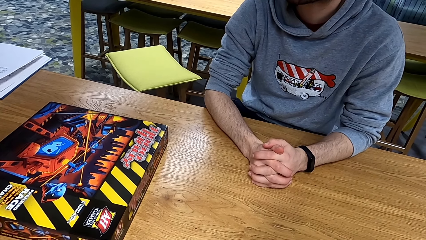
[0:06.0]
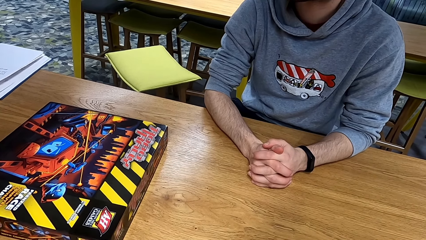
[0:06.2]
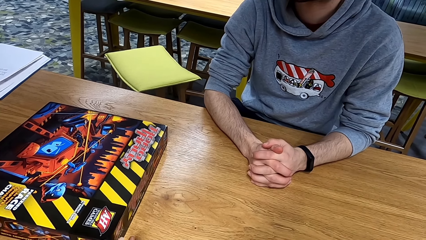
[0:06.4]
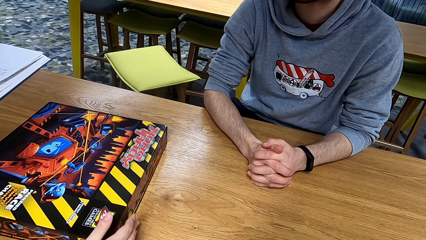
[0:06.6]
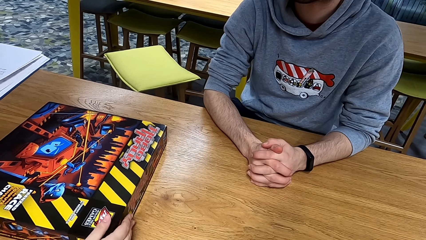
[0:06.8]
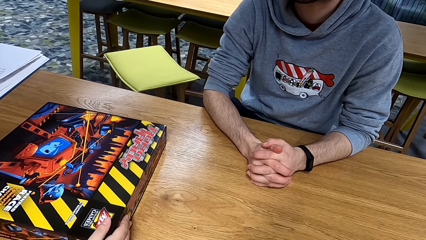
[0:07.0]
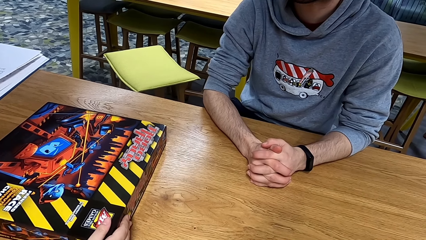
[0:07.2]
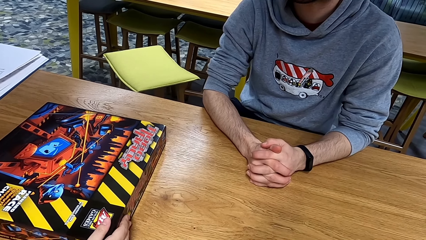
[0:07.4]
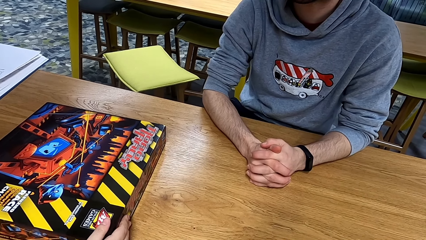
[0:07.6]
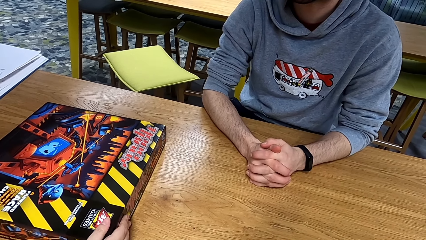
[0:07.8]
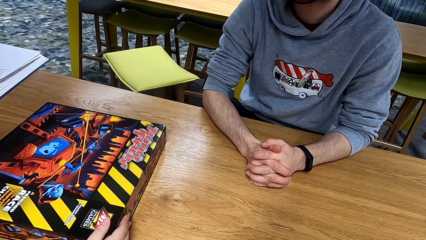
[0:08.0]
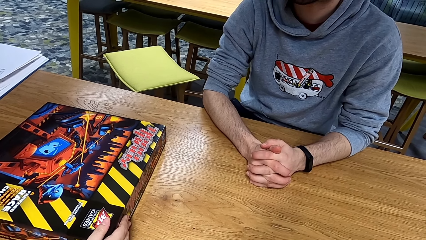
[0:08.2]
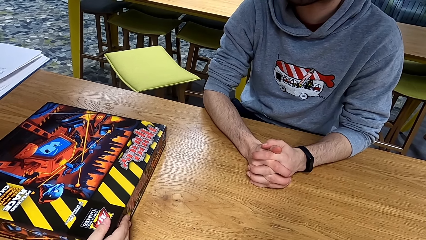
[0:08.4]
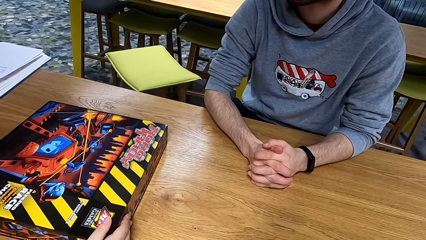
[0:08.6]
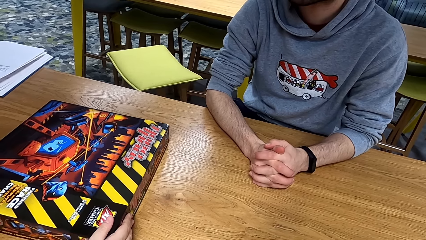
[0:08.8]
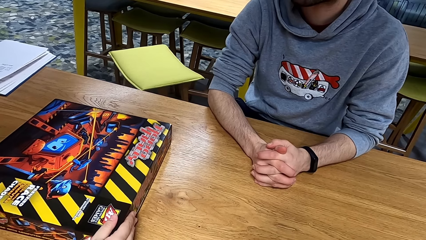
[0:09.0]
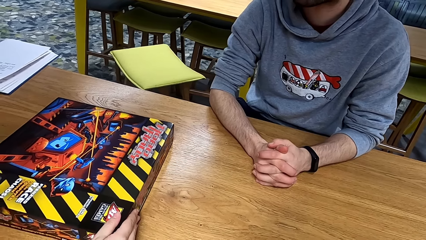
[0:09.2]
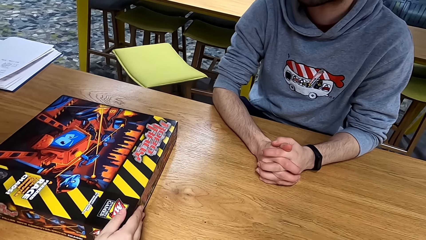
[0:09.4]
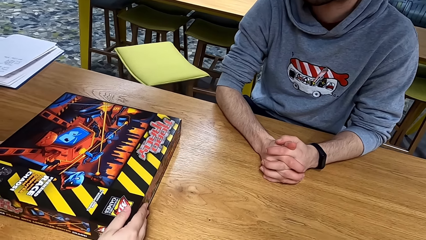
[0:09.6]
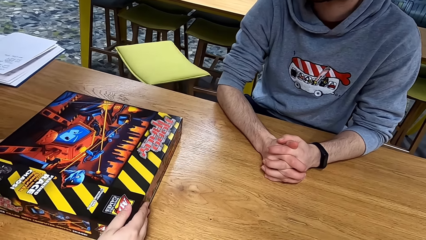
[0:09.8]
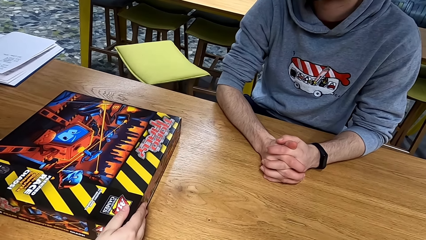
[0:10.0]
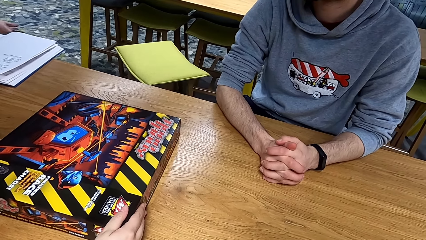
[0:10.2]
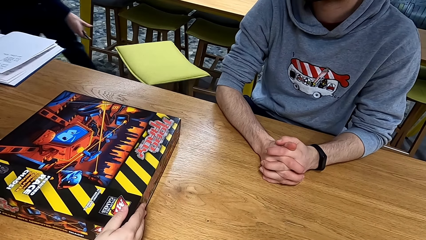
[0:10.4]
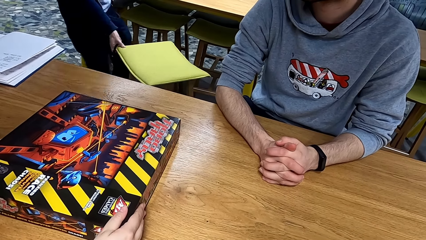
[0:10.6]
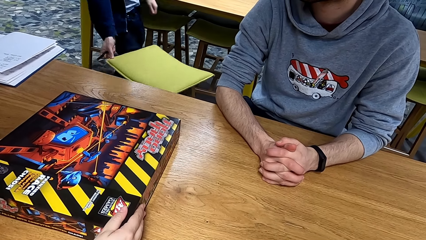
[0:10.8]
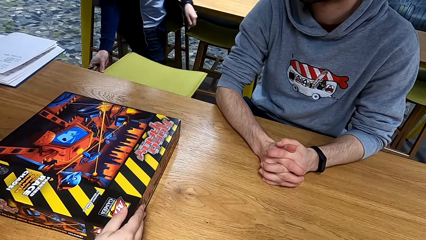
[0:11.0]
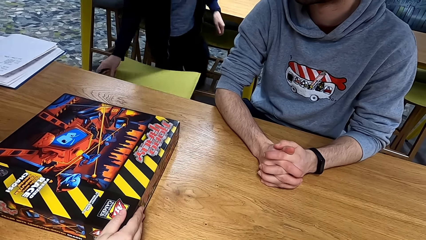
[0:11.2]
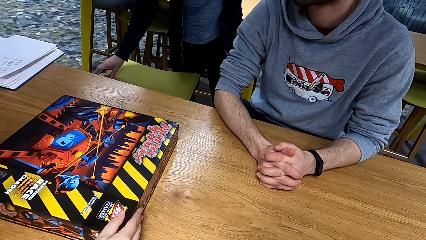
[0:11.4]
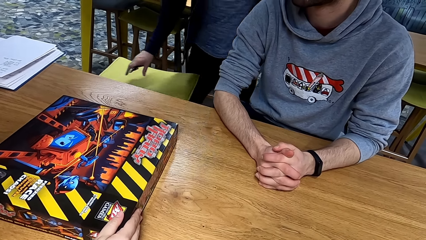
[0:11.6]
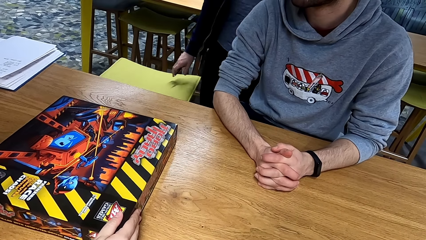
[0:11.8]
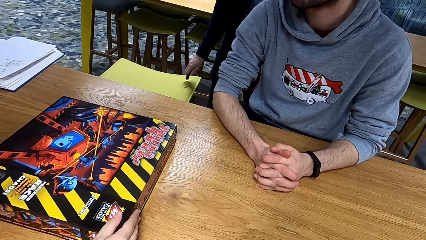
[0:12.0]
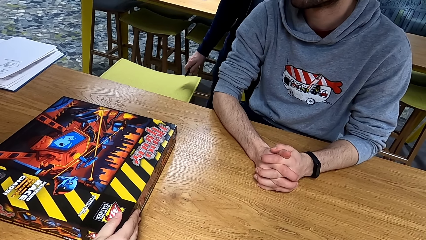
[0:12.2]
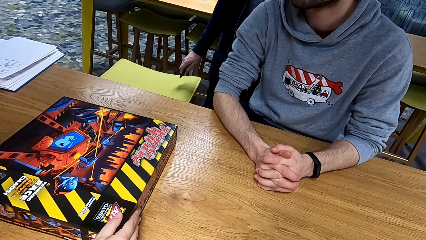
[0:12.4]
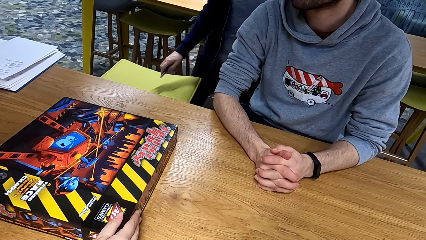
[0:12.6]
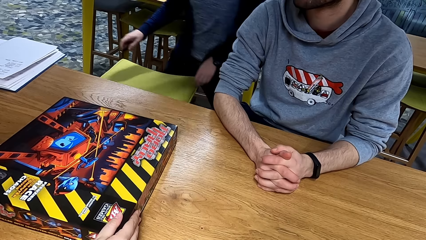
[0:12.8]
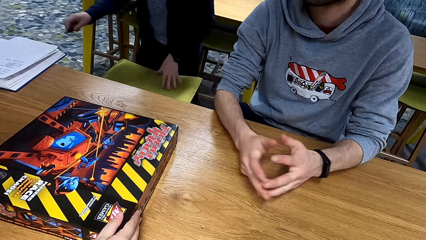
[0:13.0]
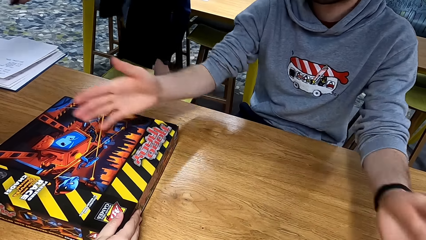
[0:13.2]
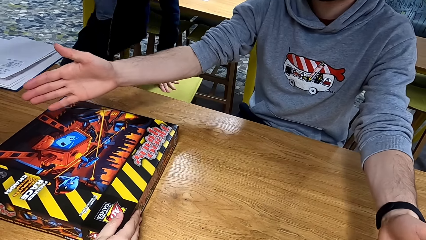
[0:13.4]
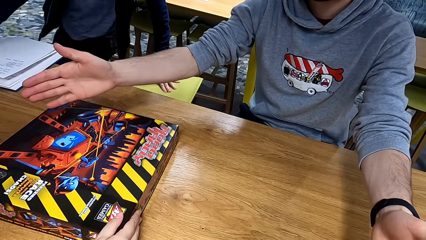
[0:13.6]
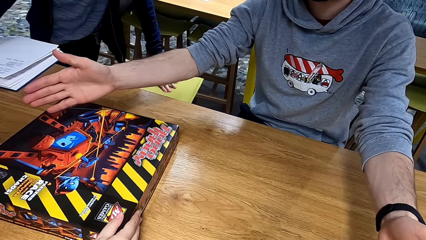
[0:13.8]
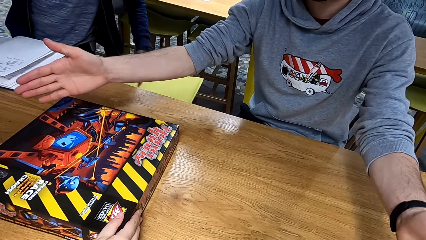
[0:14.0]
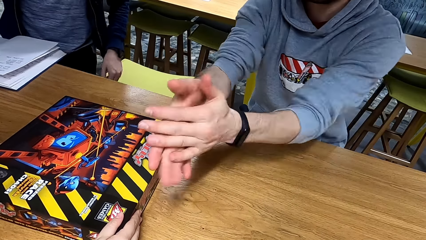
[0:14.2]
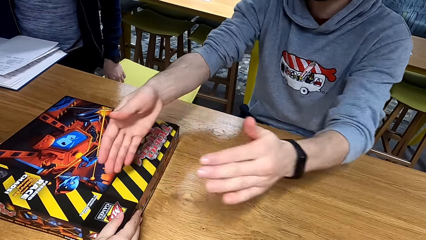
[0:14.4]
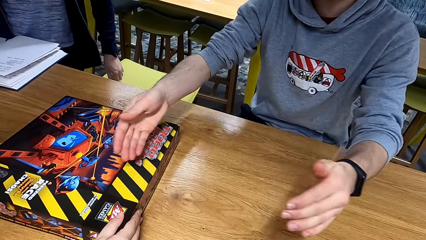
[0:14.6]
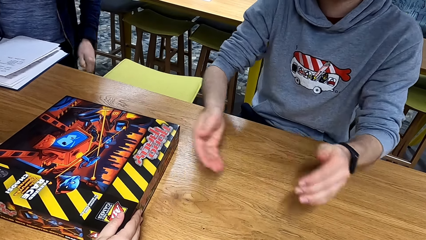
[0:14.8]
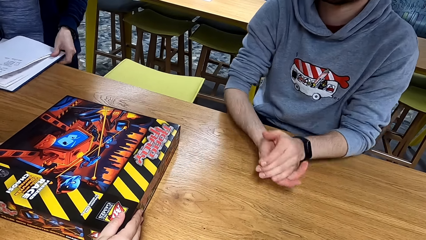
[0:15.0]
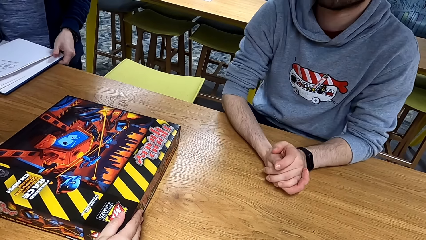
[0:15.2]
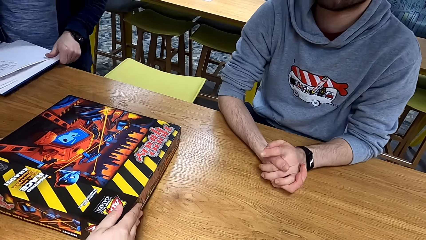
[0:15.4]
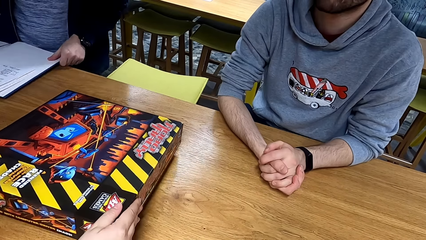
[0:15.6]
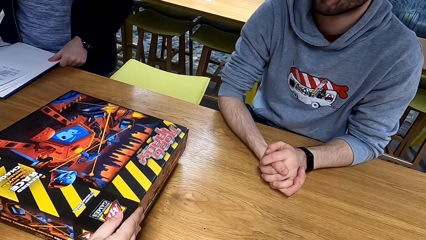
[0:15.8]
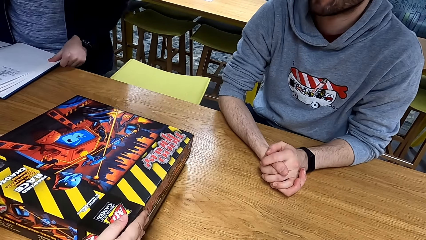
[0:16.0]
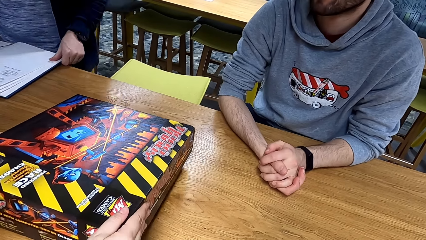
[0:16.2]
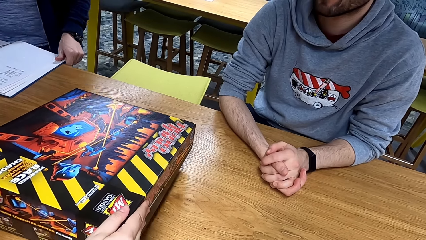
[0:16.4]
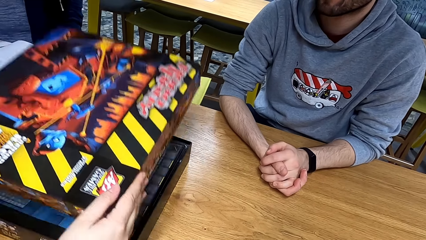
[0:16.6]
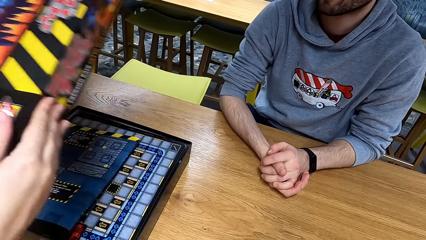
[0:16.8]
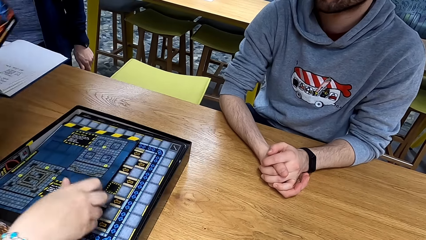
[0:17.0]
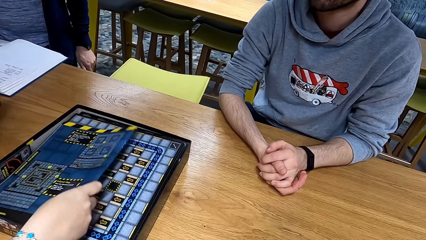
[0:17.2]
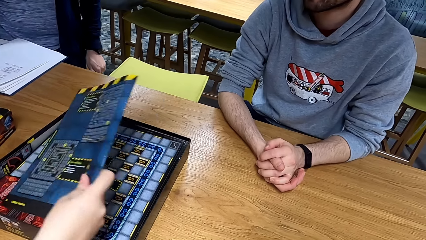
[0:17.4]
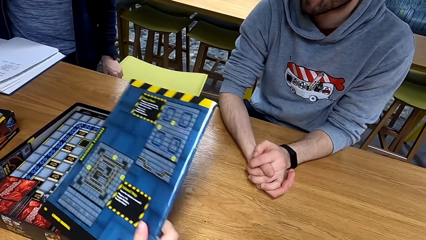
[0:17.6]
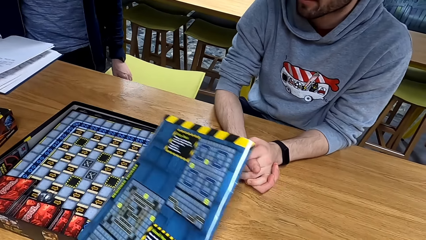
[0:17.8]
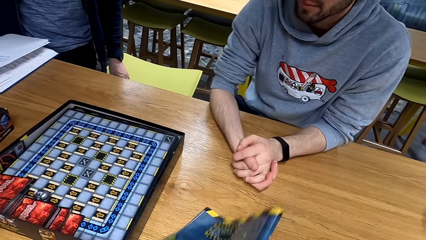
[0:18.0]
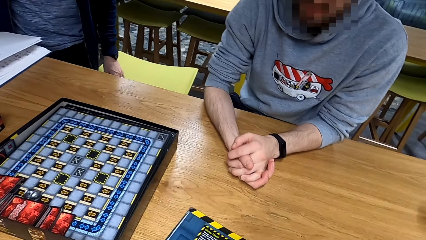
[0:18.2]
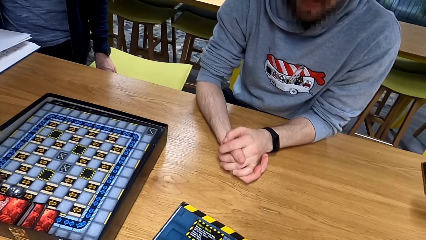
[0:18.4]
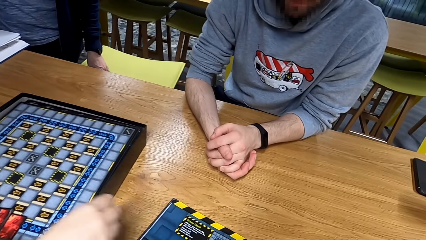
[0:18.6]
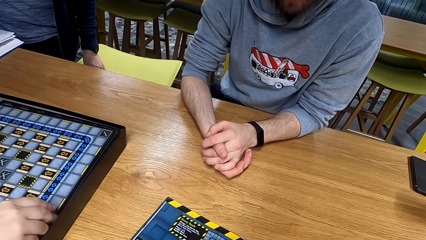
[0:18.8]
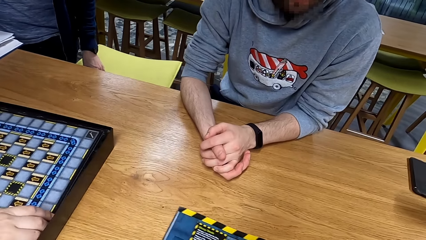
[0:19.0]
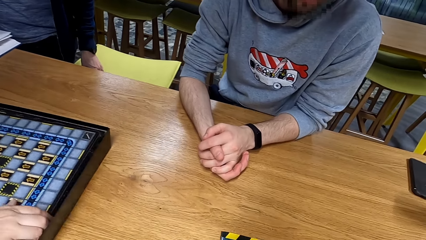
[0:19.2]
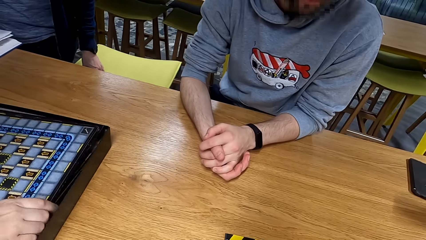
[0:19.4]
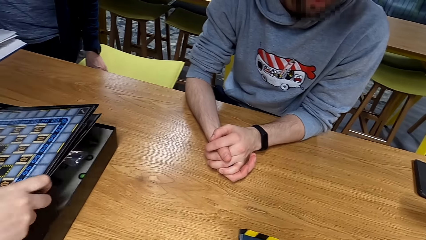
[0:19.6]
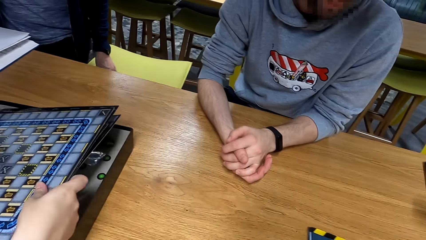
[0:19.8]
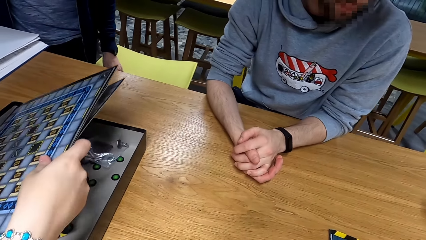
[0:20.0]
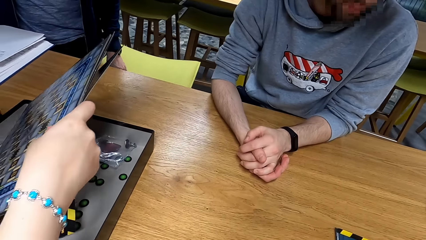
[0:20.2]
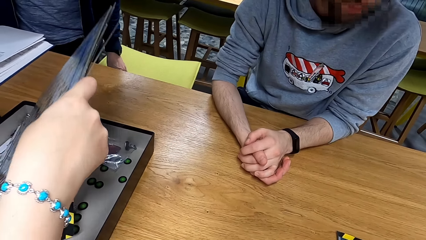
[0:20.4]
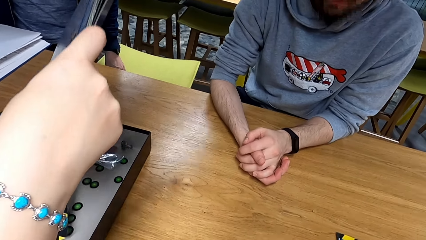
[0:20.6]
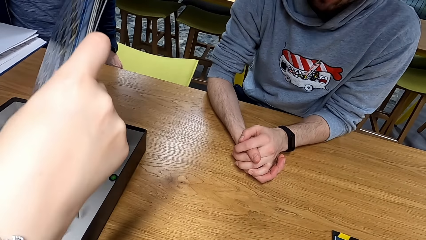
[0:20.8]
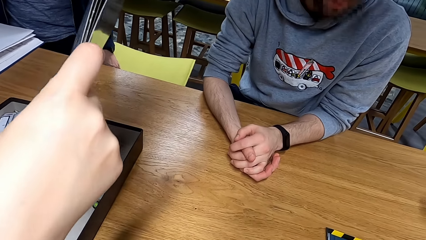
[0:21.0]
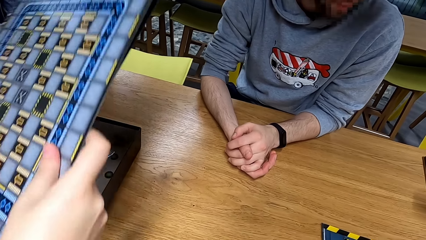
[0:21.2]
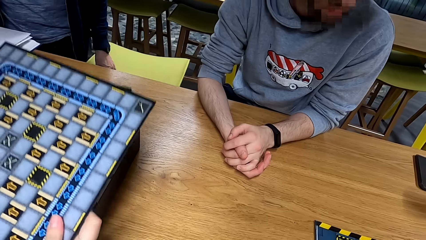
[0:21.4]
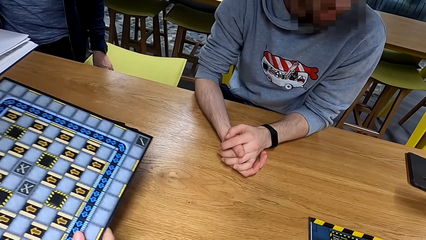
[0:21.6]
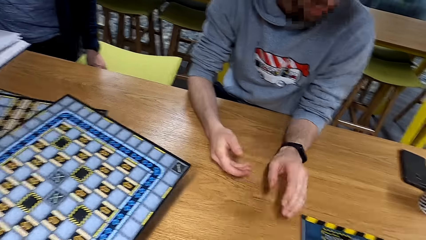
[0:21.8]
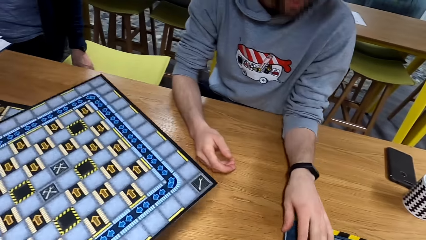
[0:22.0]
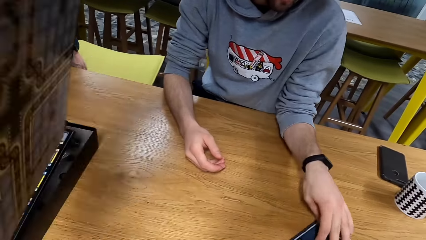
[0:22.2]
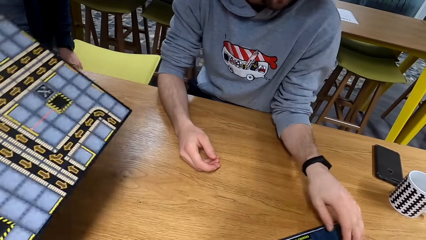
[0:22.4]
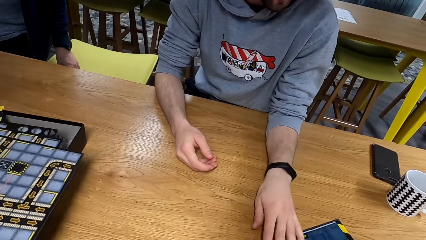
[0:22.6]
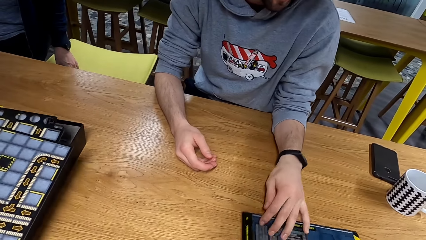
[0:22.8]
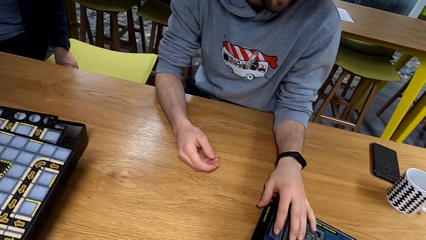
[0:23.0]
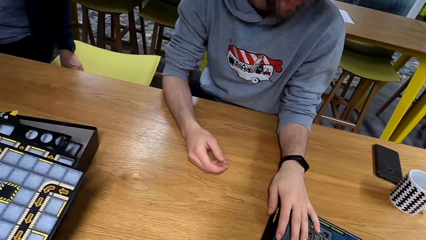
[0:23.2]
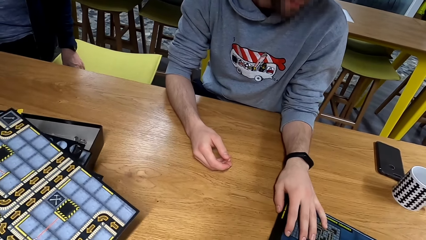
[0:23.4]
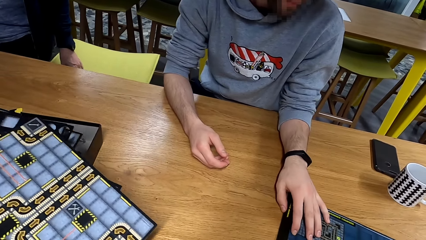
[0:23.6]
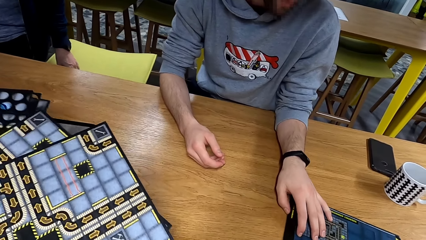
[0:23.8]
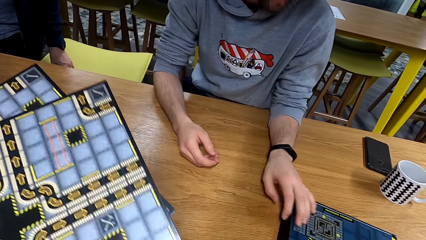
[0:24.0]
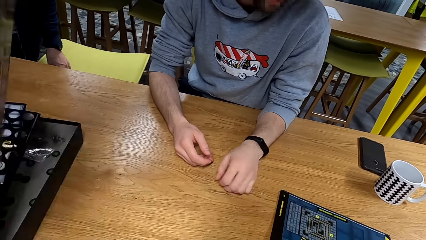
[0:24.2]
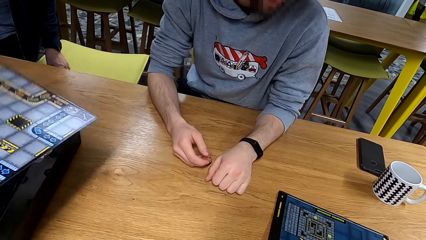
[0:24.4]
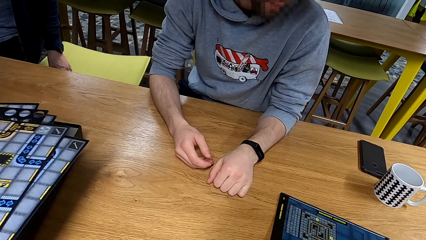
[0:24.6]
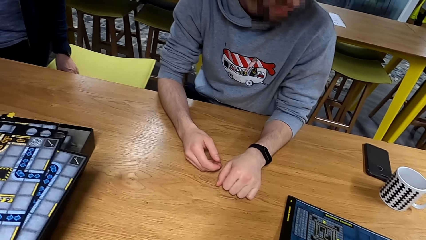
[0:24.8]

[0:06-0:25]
The camera wearer touches the box. A man claps. Another man opens the box. The camera wearer opens the box. They remove the game boards from the box. The first man touches the boards.
